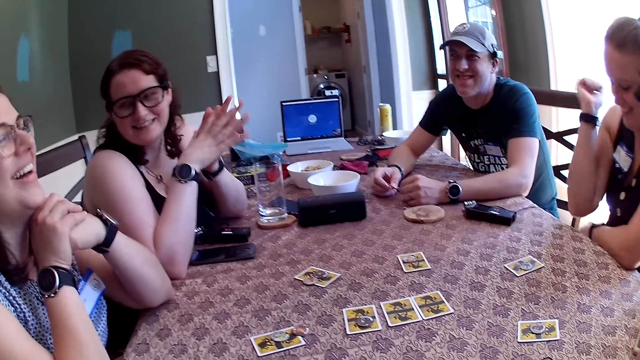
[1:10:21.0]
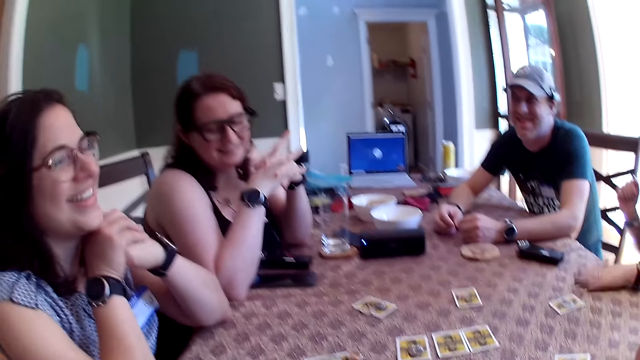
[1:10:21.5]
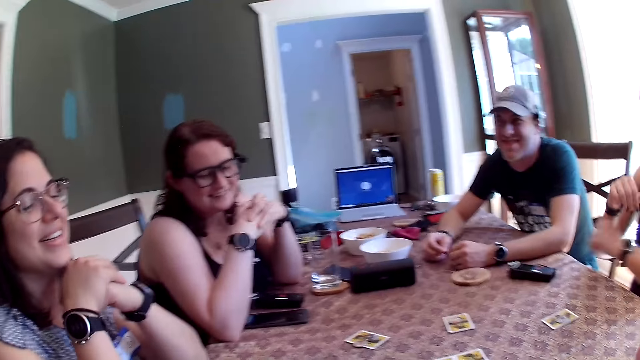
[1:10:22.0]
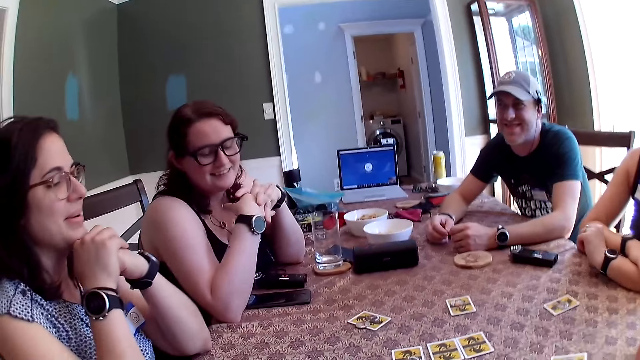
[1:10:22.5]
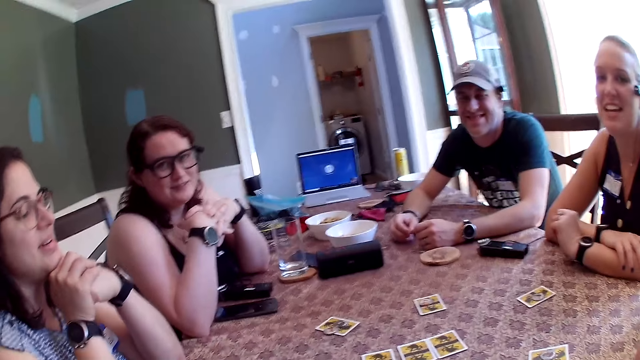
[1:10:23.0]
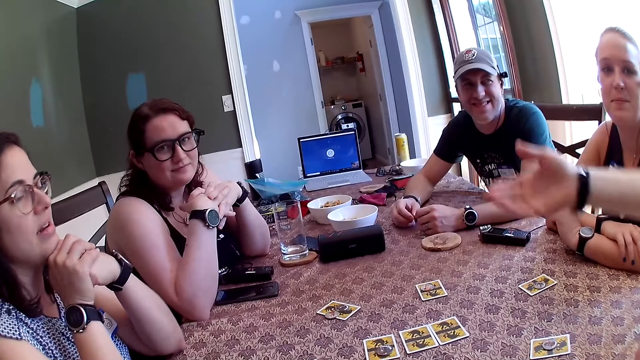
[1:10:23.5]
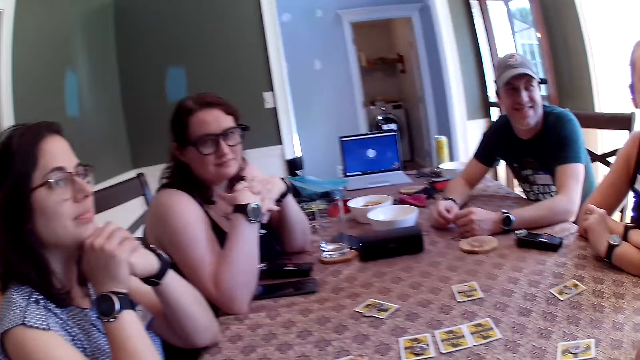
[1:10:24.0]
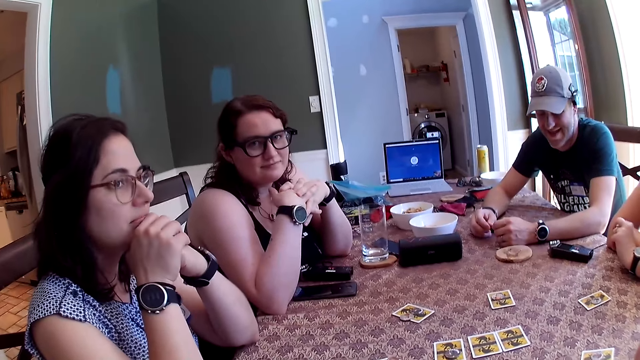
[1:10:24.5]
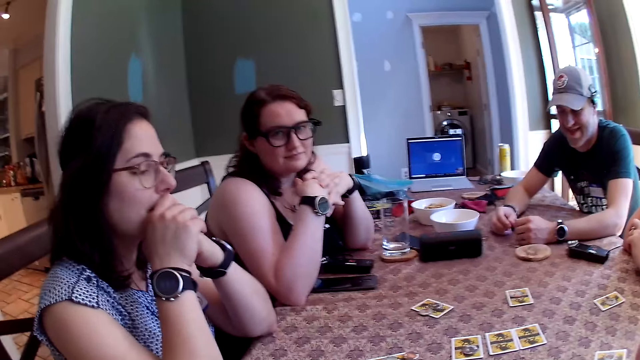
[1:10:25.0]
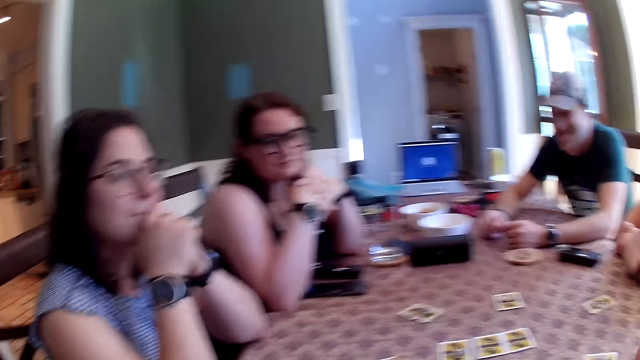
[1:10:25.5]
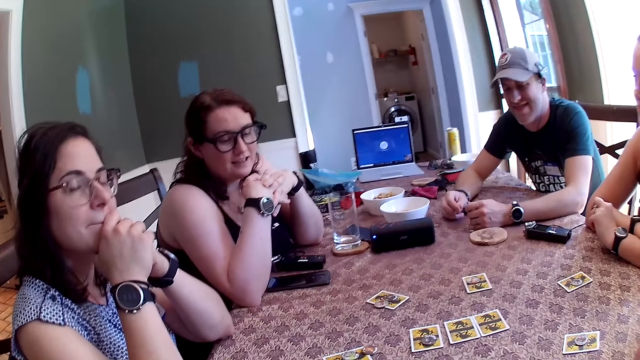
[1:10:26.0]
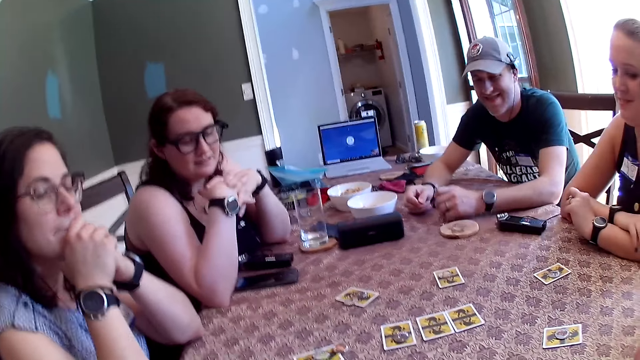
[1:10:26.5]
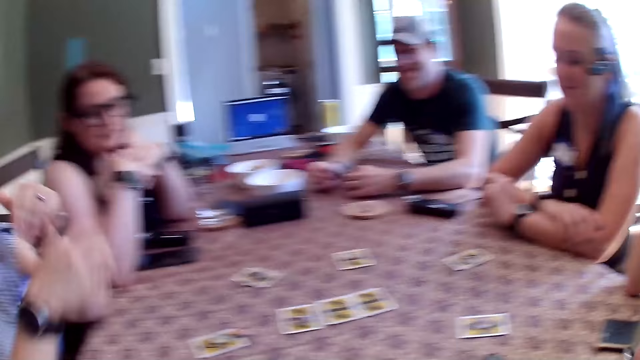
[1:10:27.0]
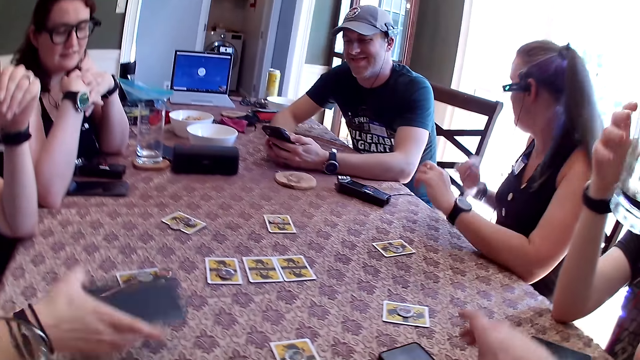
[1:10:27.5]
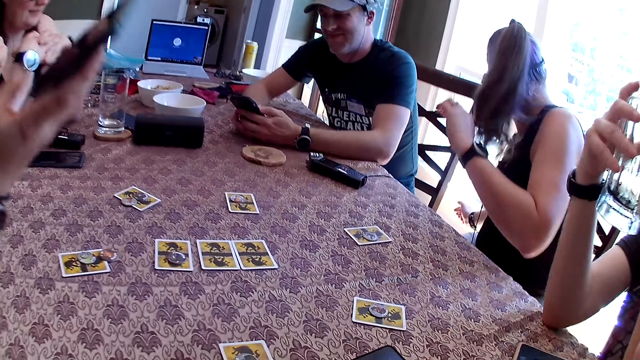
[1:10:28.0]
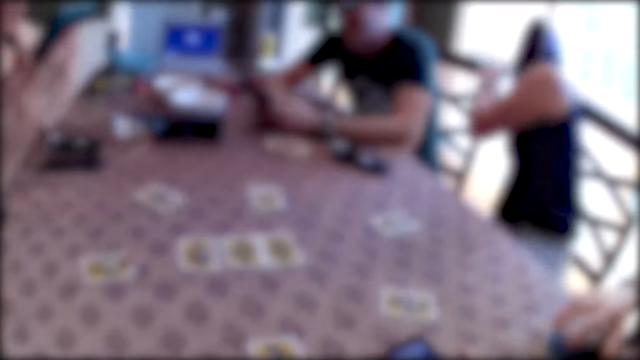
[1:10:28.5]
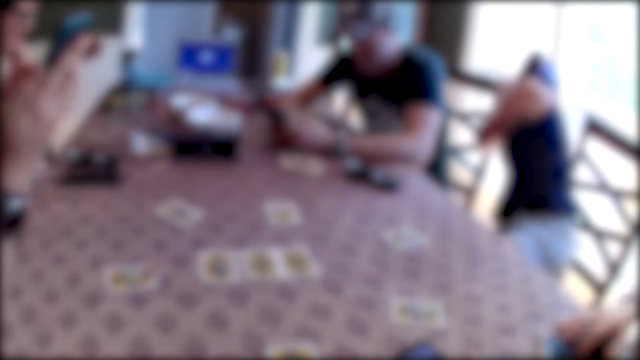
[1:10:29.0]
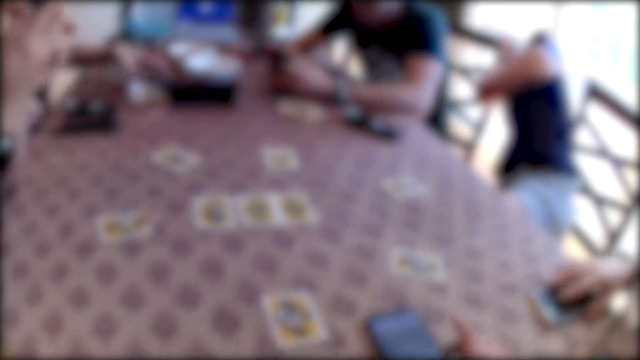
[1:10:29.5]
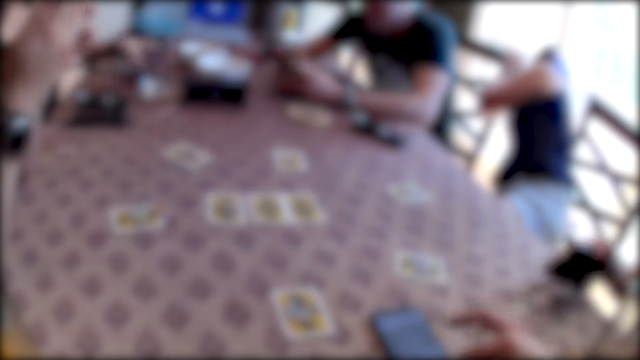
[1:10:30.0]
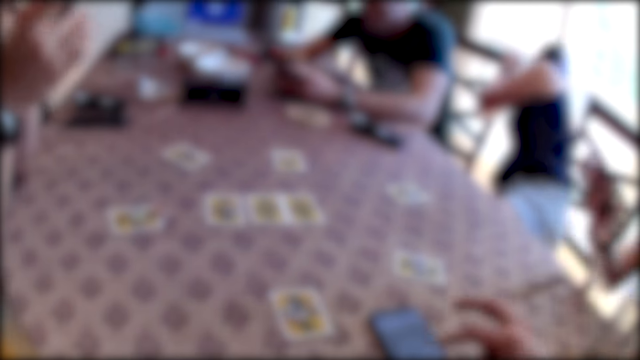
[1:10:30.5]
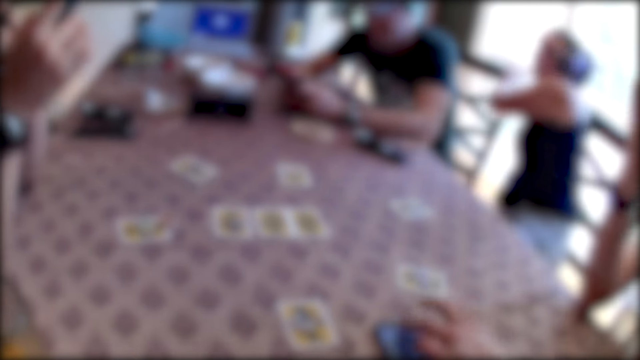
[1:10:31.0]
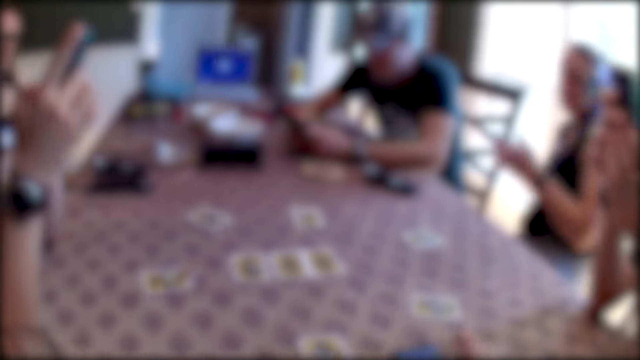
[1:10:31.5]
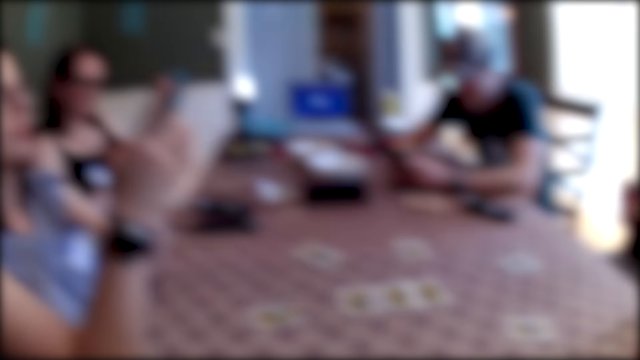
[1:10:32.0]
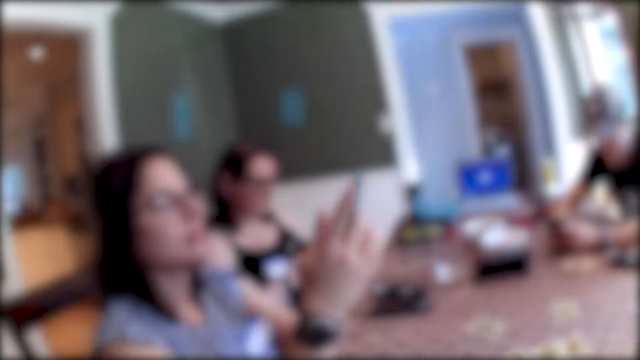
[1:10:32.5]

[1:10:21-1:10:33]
A woman removes both hands from the table. She places both hands on the table. She picks a phone from a chair with her right hand. A man picks a phone from the table with his left hand. The first woman removes both hands from the table. Another woman picks a phone from the table with her right hand. Another man picks the cup of soda from the table with his left hand. The camera wearer picks a phone from the table with both hands. The second man picks a phone from the table with his right hand. A third woman picks a phone from the table with her left hand. The second man places his right elbow on the table.

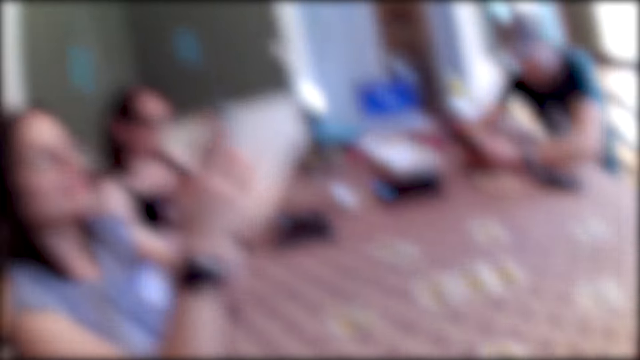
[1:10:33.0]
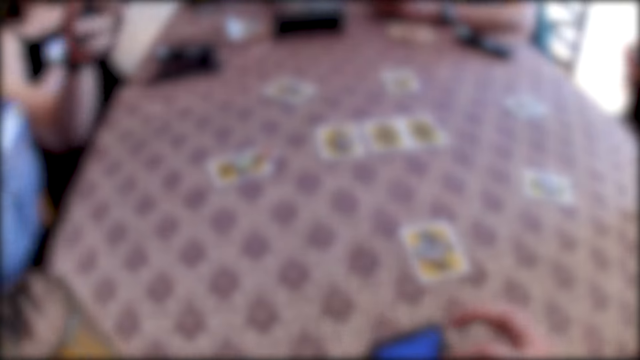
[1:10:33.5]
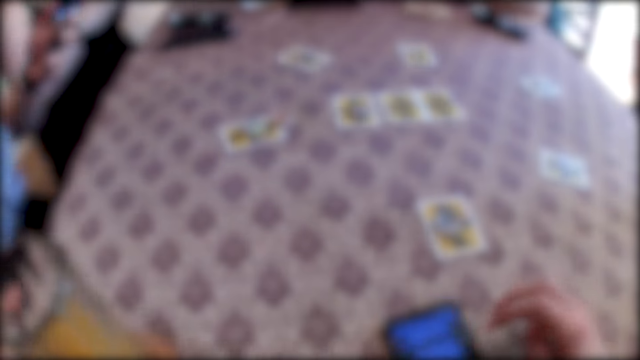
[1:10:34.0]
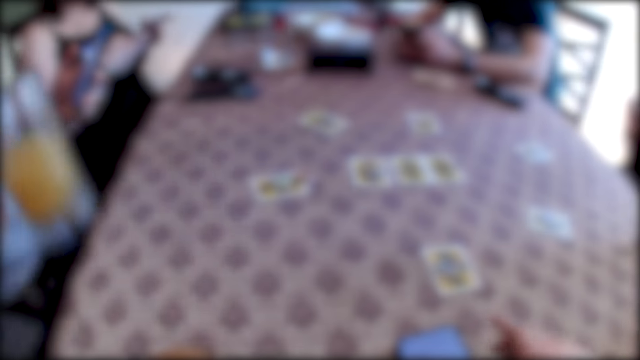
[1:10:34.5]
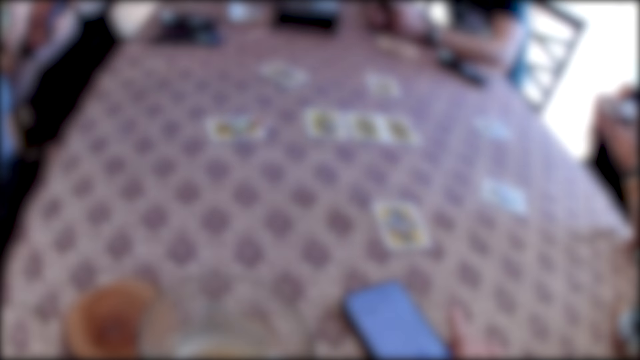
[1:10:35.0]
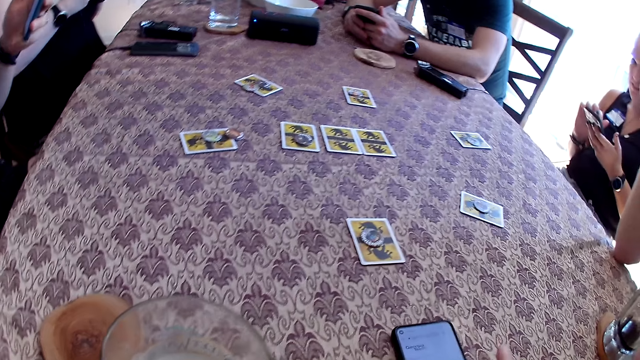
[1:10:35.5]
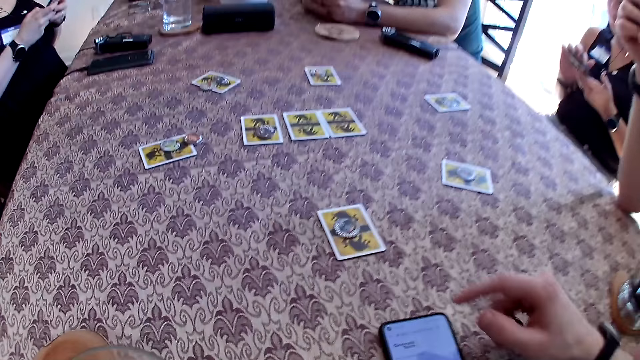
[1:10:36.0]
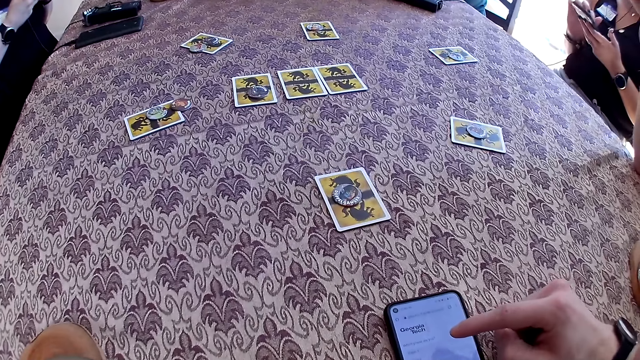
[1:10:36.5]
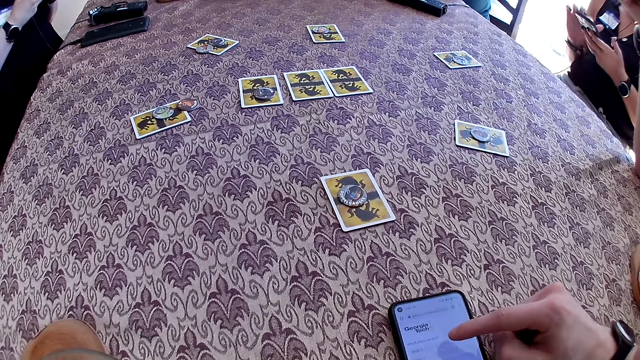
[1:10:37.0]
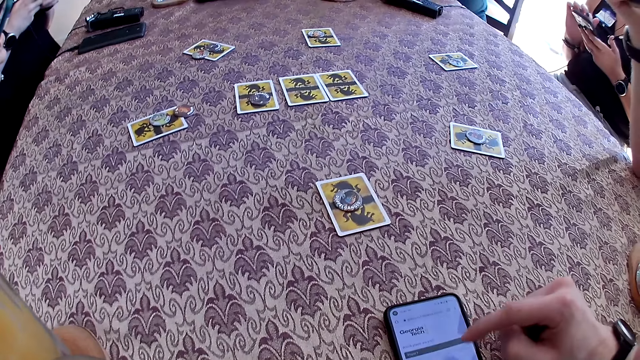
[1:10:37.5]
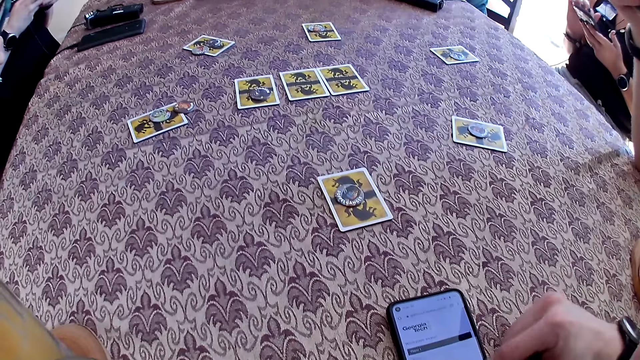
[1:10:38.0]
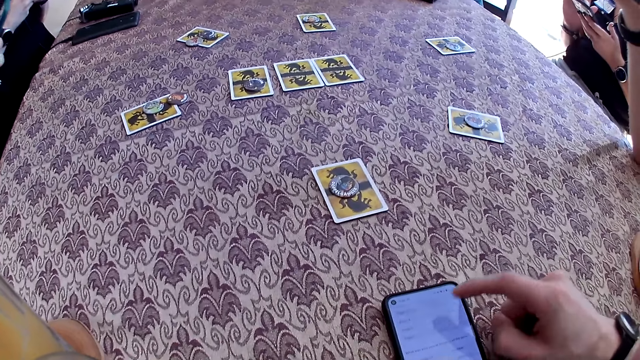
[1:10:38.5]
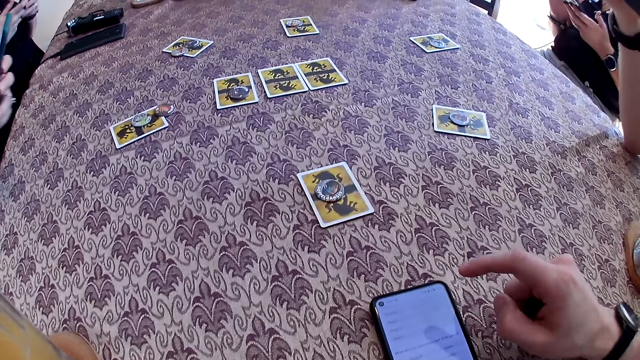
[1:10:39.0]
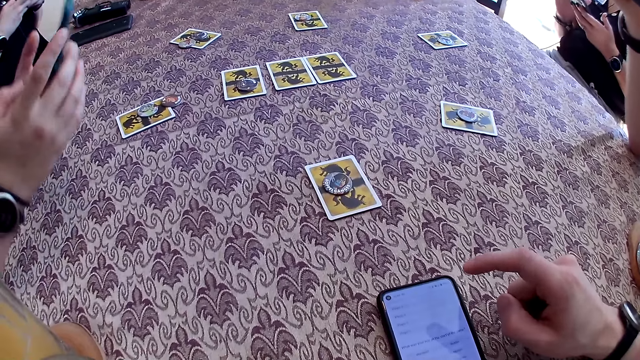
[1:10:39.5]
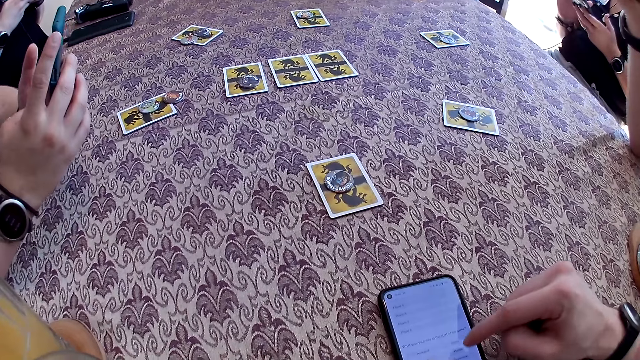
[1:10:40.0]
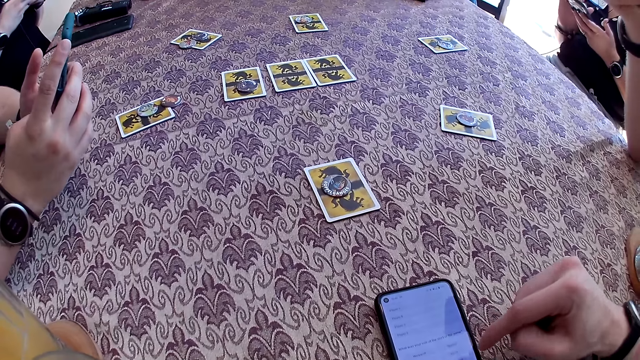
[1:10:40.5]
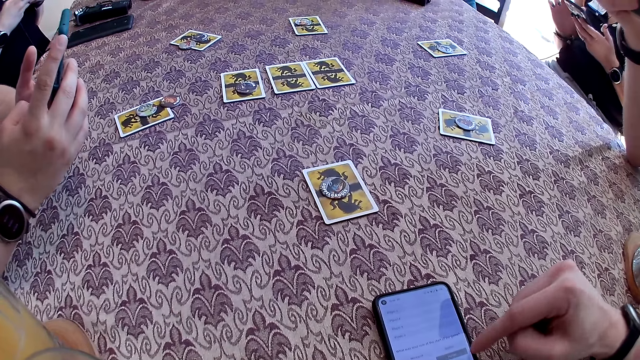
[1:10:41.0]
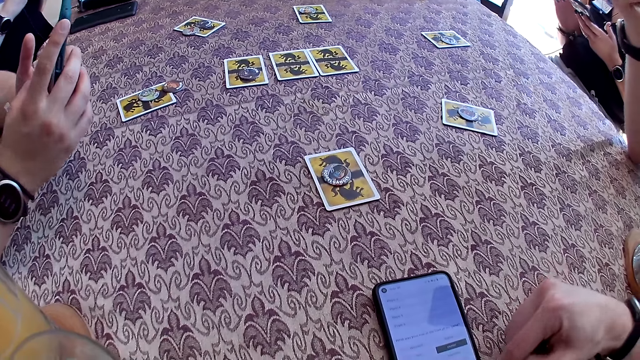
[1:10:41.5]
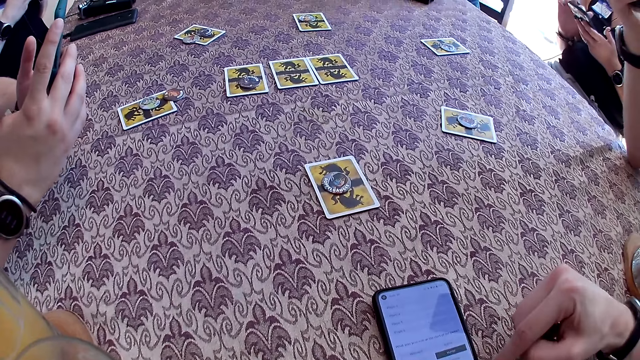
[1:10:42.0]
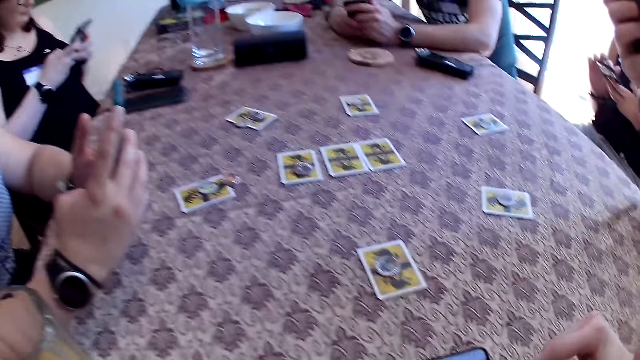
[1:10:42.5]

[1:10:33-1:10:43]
The camera wearer operates the phone on the table with his right hand. A woman picks the cup of juice from the table with her right hand. The camera wearer adjusts the phone on the table with his right hand. He lifts up the phone. He operates the phone on the table with his right hand. He scrolls the phone. Another woman puts both hands on the table. A third woman operates the phone with her right hand. The second woman operates the phone with her right hand.
